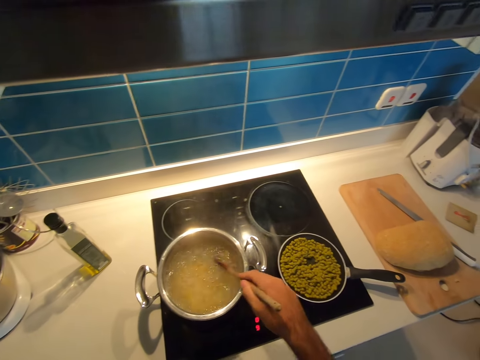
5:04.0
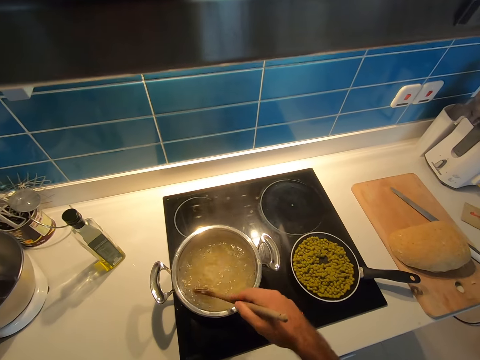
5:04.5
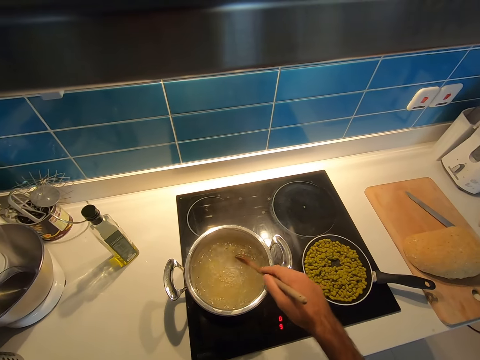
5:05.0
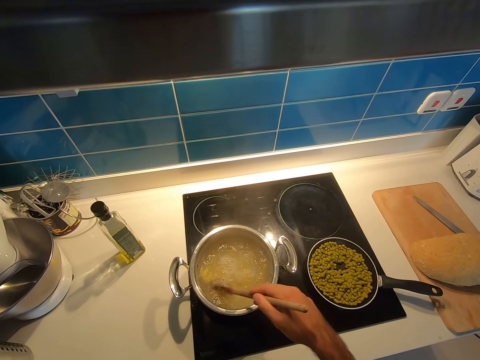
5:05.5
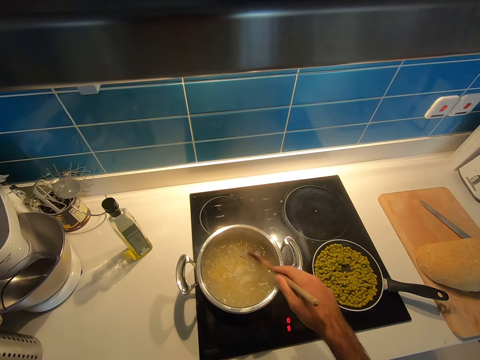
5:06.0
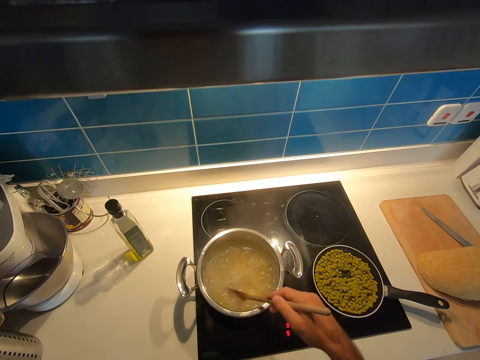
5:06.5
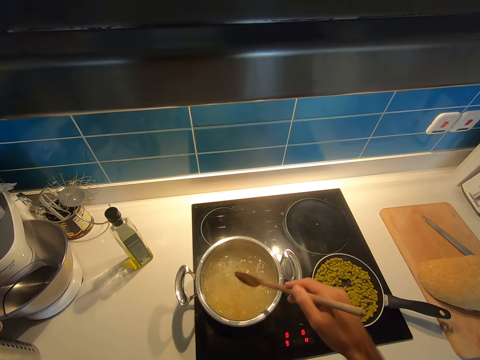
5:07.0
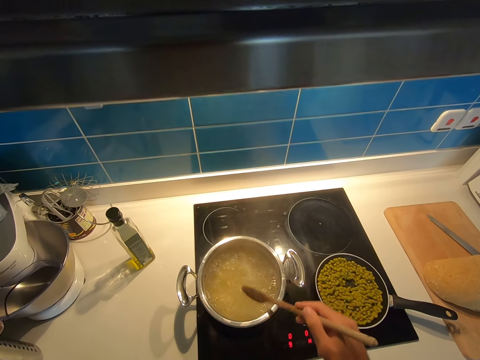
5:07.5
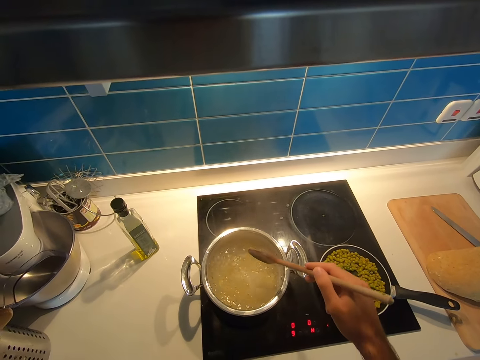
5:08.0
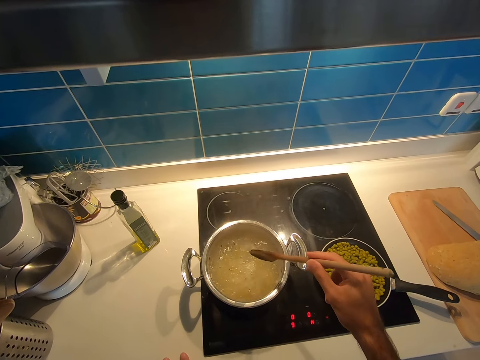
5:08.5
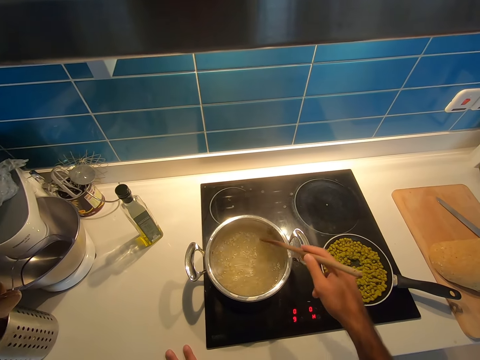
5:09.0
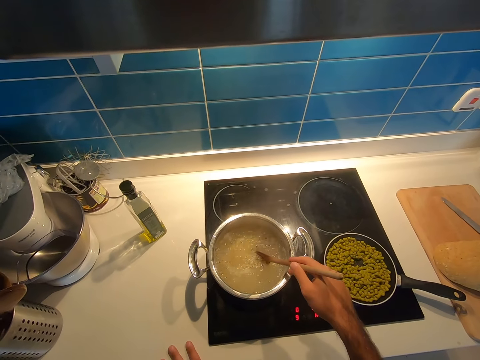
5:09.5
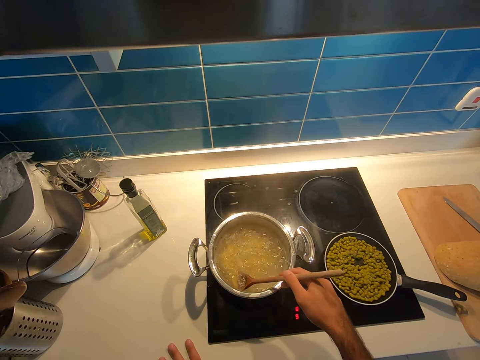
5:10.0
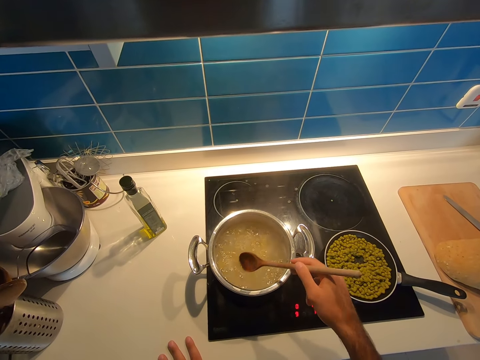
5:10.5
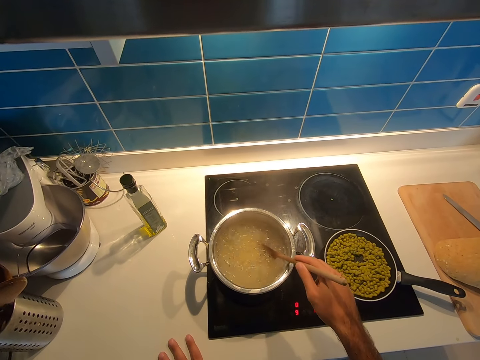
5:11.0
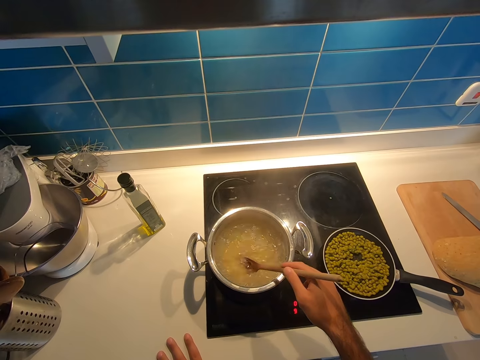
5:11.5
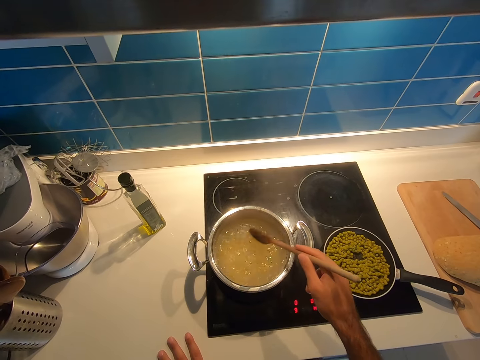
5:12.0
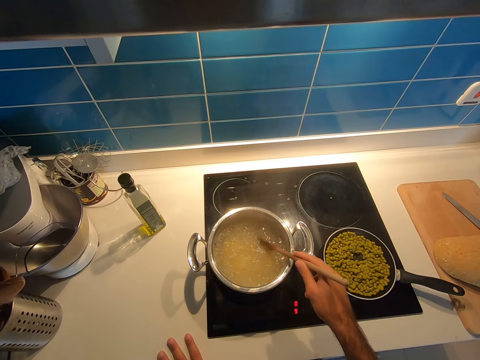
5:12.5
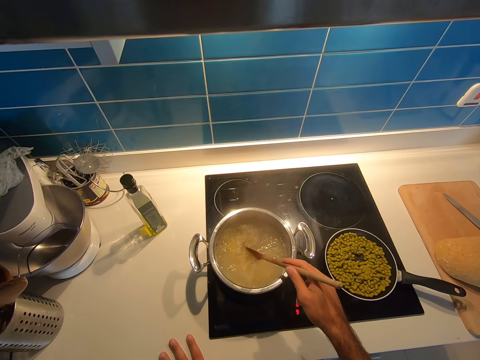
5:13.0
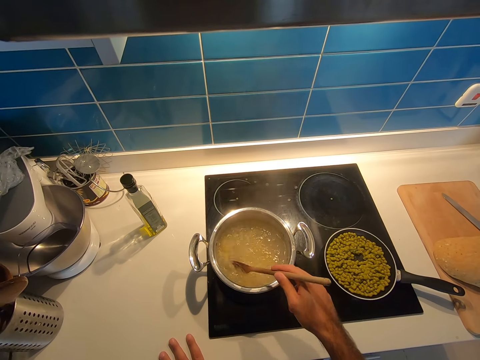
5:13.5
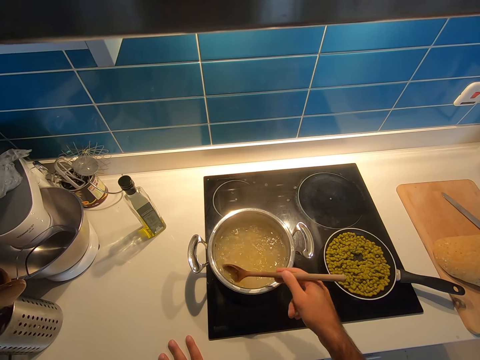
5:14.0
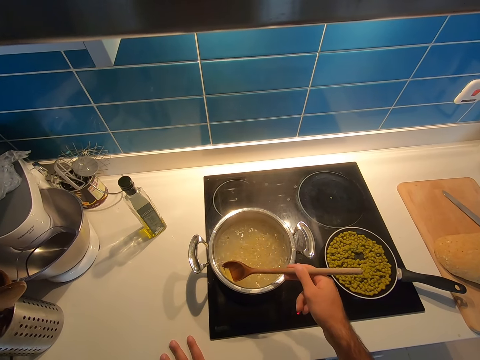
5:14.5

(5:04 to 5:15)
The camera wearer taps a wooden ladle on a cooking pot. They stir pasta on the cooking pot with the wooden ladle.

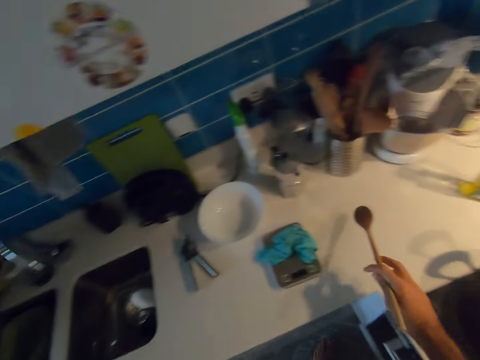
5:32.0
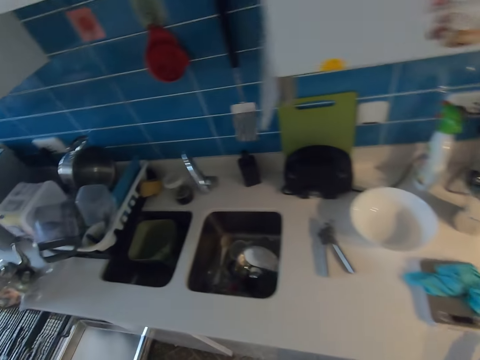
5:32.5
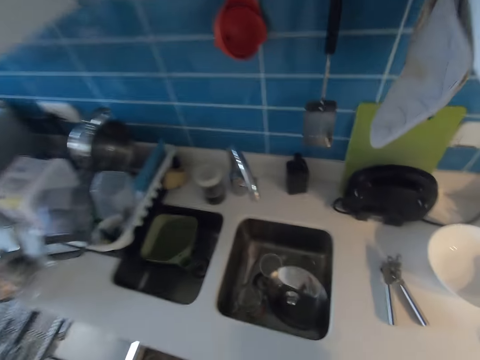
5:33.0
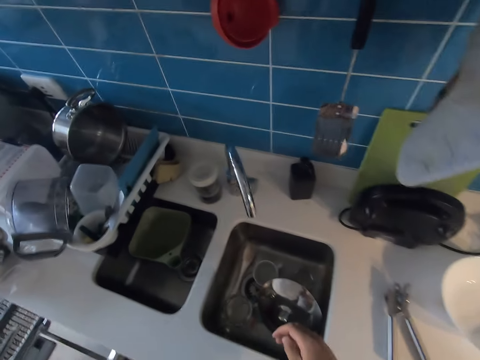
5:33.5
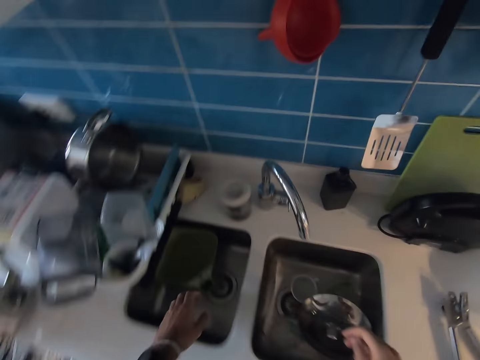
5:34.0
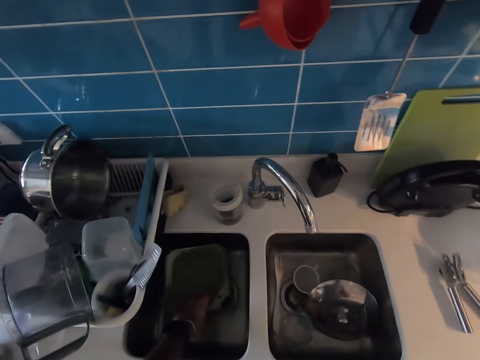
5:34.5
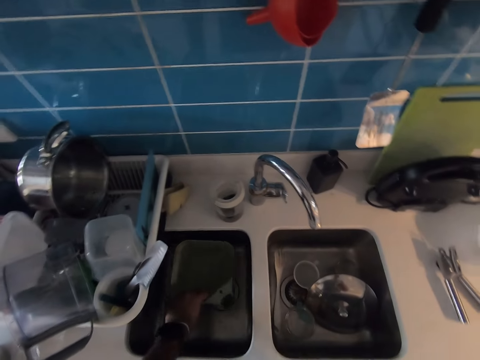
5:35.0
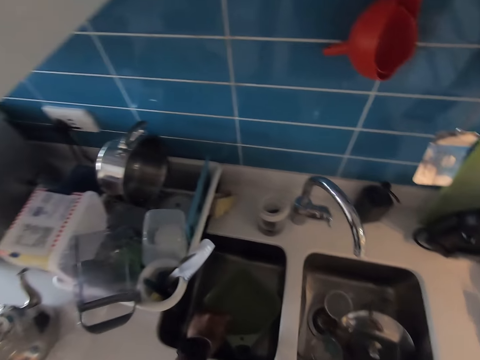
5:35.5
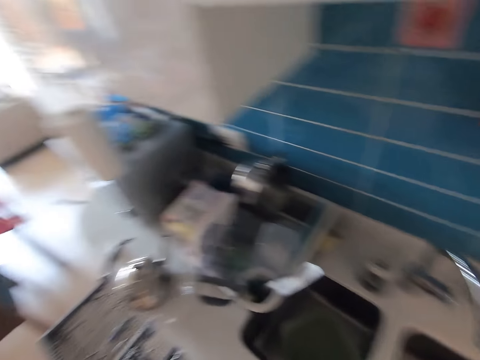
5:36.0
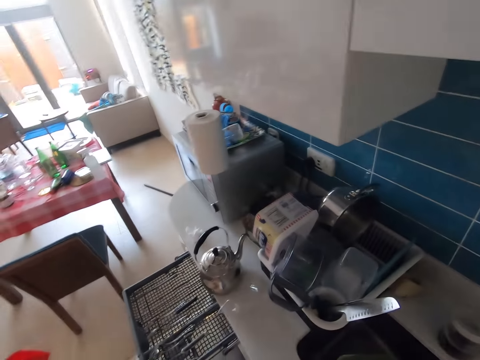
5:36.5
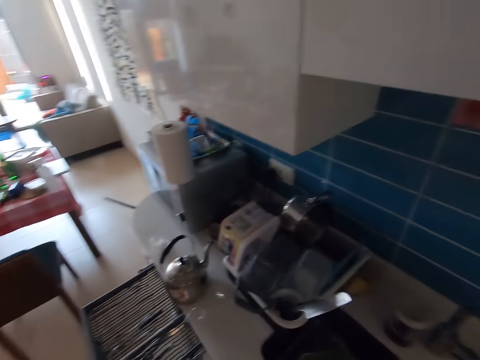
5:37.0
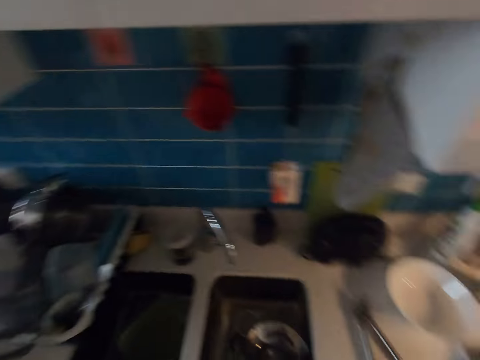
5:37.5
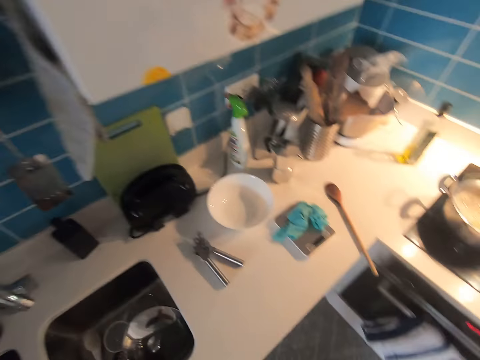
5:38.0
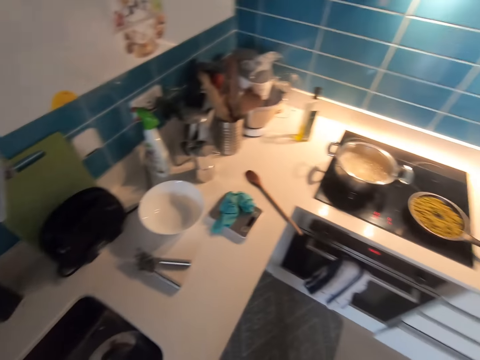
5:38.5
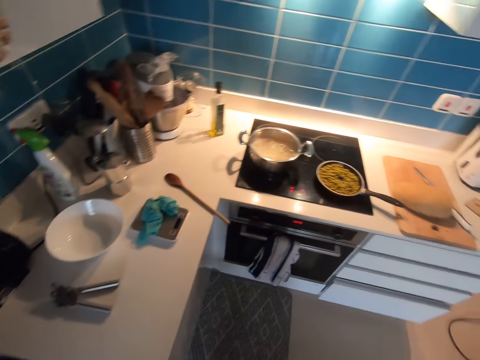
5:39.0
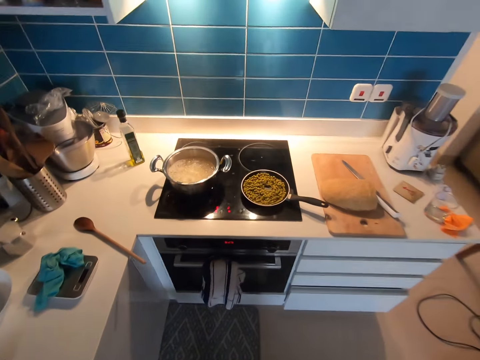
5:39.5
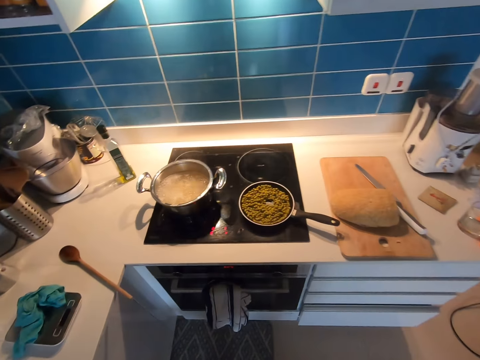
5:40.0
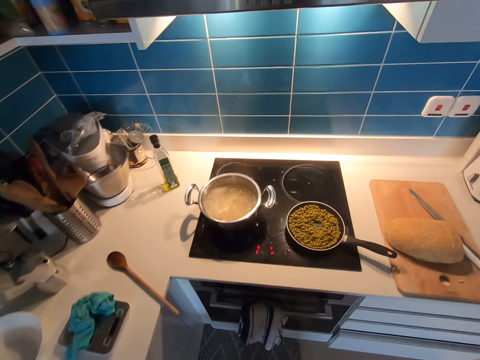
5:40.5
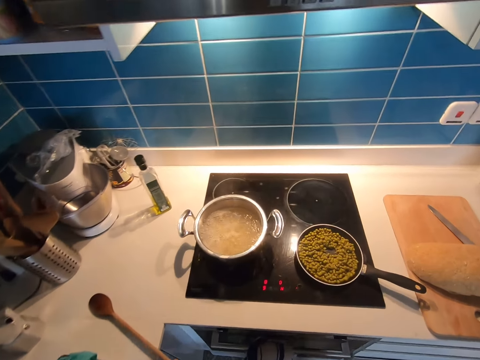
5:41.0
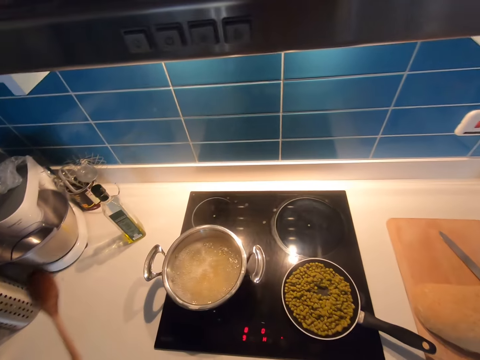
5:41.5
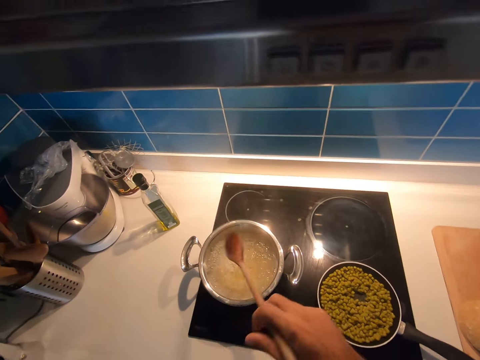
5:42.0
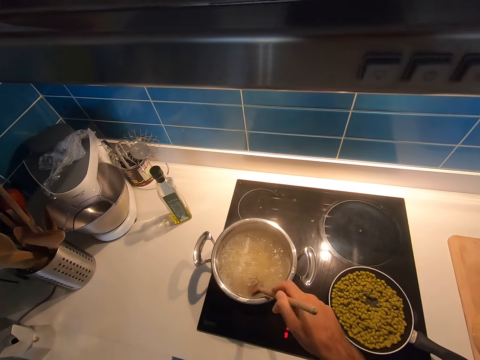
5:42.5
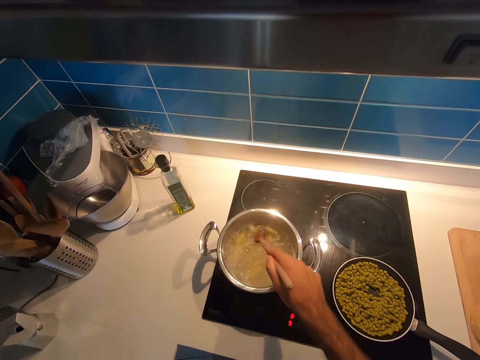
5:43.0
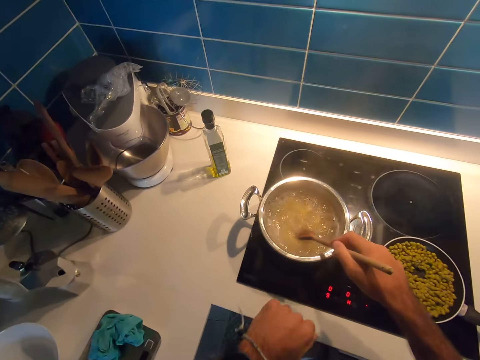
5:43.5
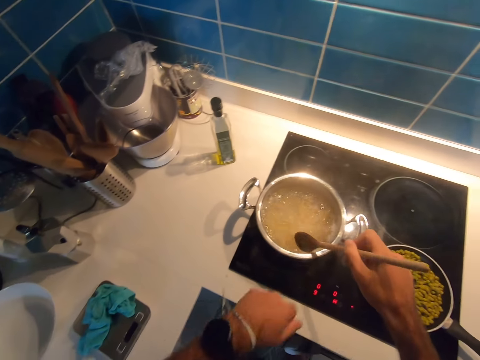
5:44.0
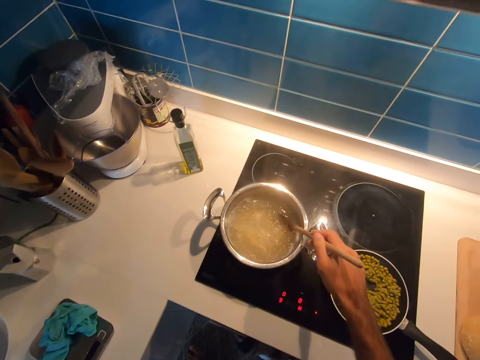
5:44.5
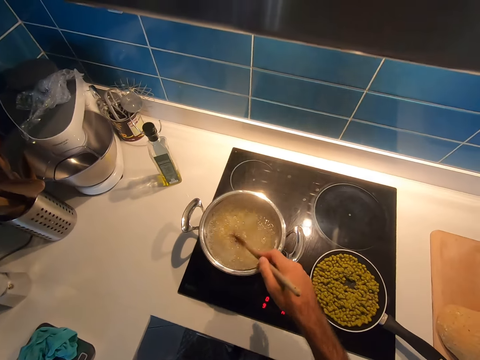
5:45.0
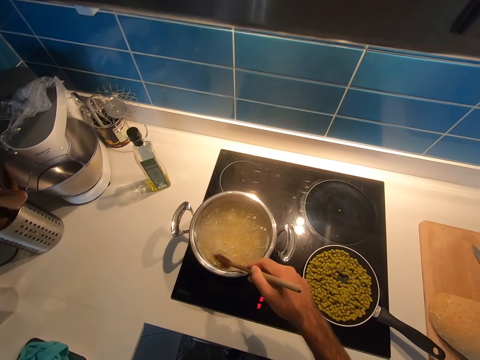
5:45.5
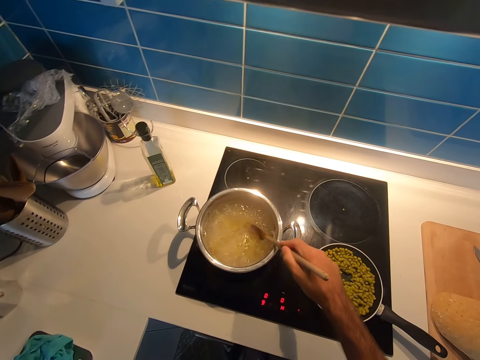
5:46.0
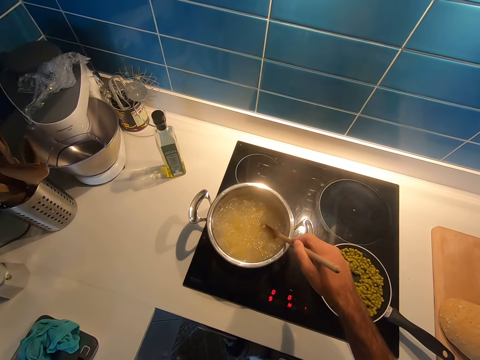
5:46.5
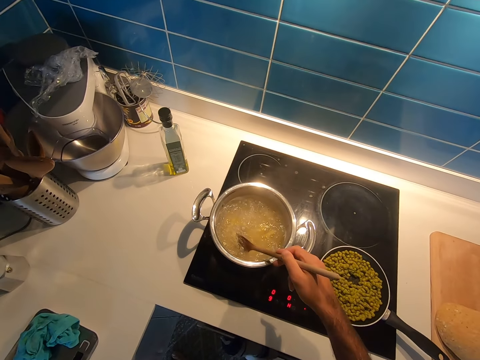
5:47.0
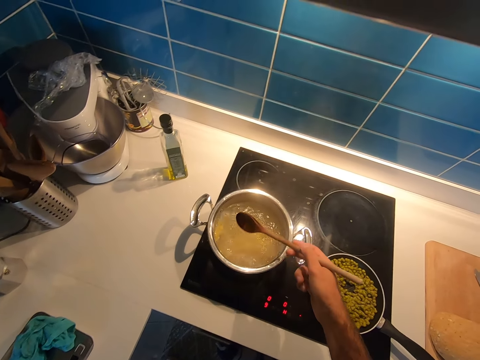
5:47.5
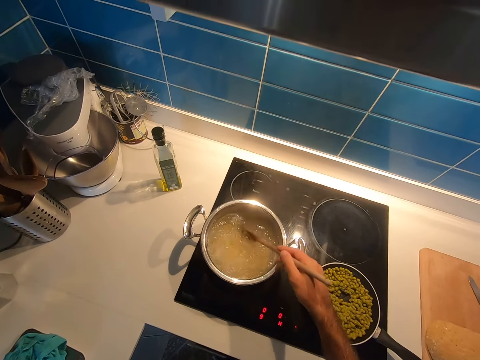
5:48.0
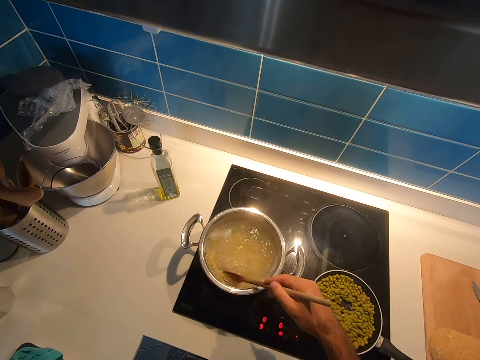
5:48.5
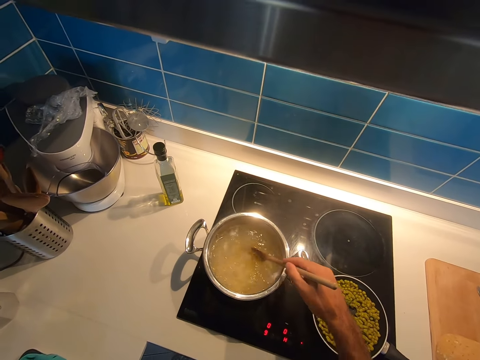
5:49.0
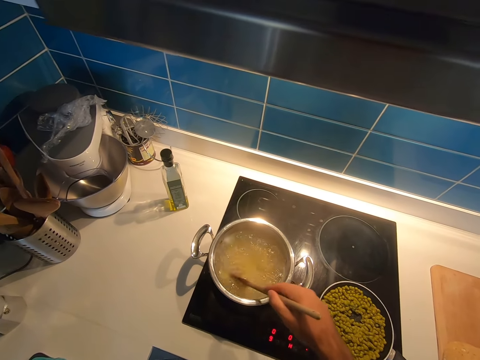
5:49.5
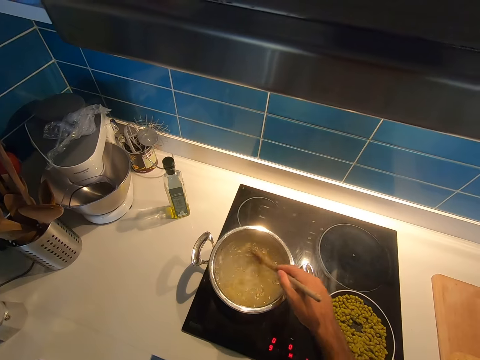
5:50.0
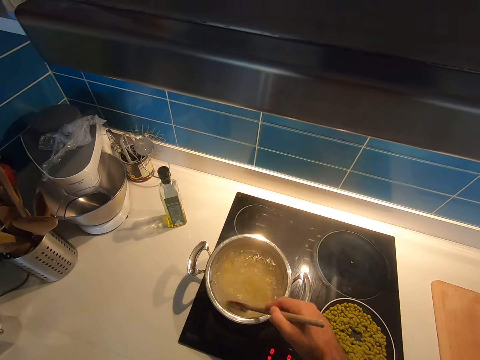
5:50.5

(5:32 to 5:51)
The camera wearer puts down a wooden ladle on the counter. They move towards the sink. They move utensils in the sink. They pick up the plate. They look around the kitchen. They walk around the kitchen. They pick up the wooden ladle from the counter. They stir pasta on a cooking pot with the wooden ladle.
